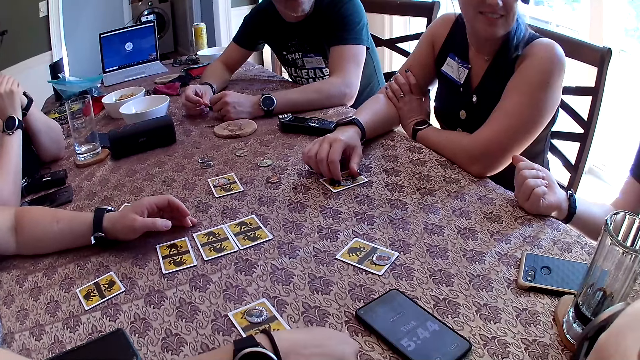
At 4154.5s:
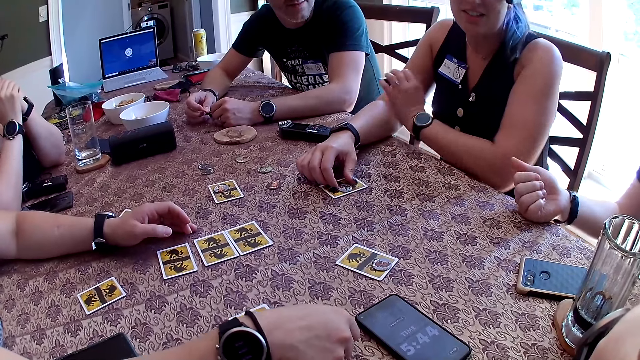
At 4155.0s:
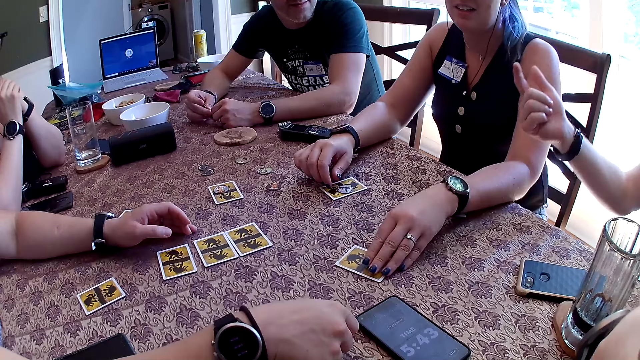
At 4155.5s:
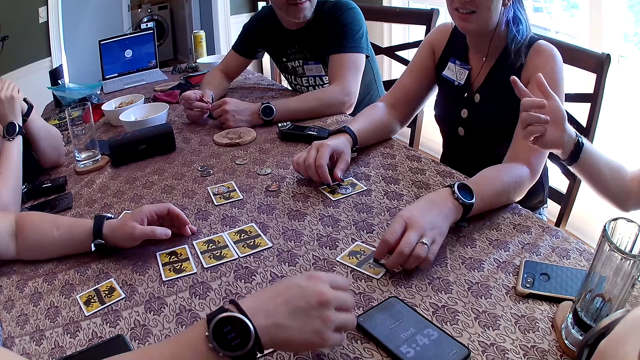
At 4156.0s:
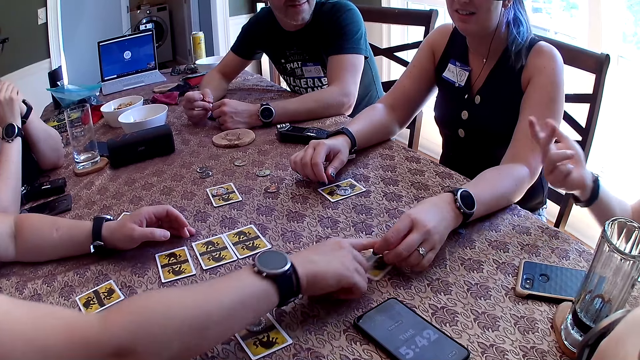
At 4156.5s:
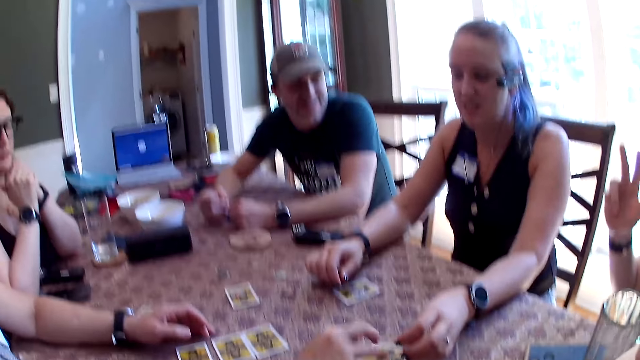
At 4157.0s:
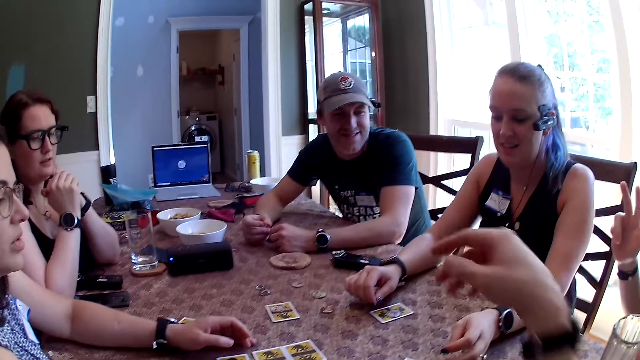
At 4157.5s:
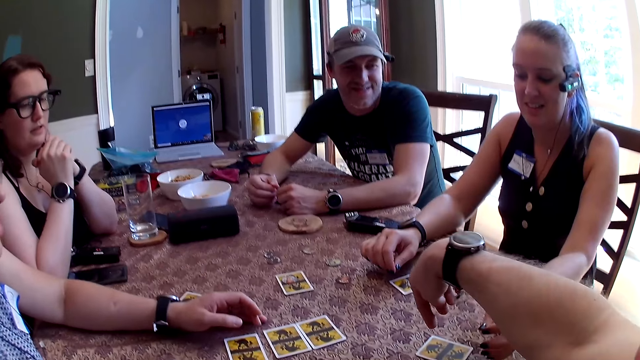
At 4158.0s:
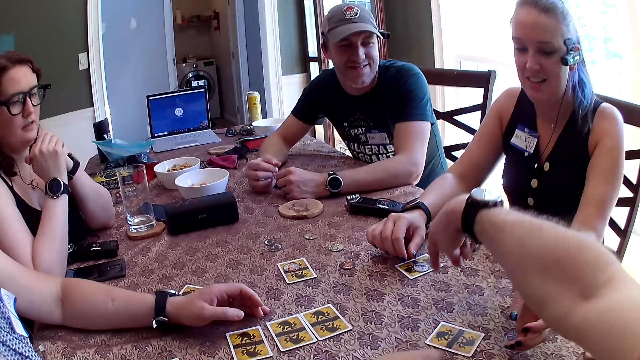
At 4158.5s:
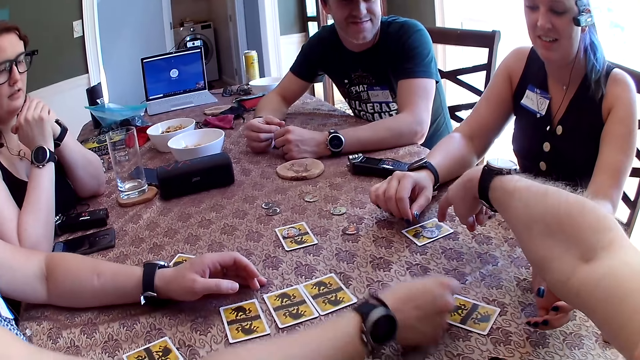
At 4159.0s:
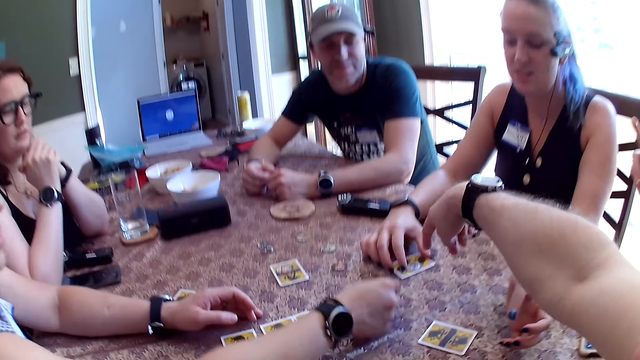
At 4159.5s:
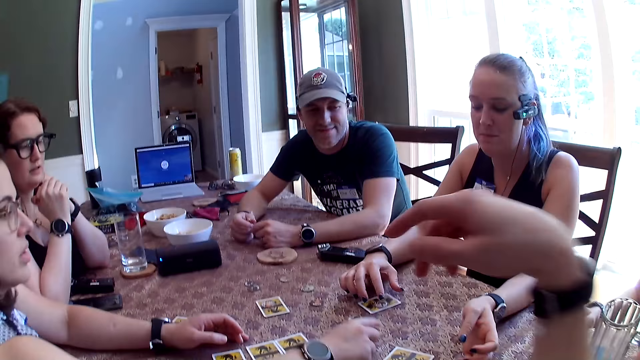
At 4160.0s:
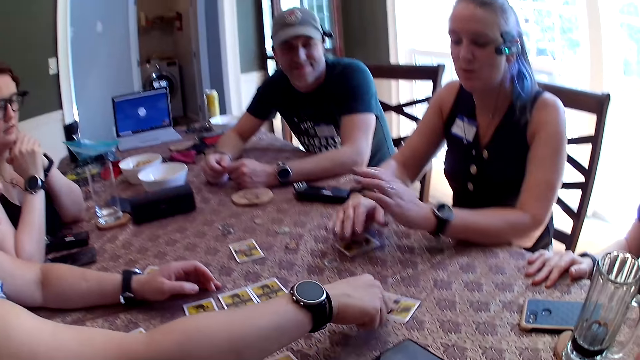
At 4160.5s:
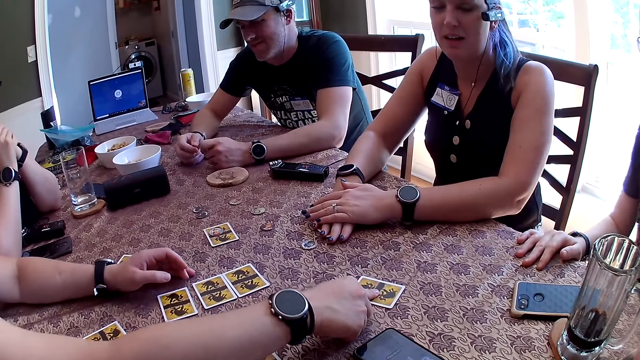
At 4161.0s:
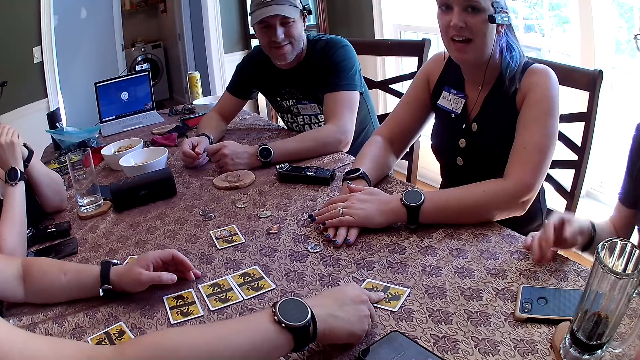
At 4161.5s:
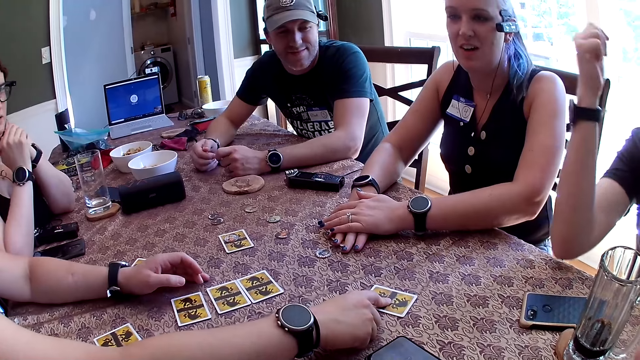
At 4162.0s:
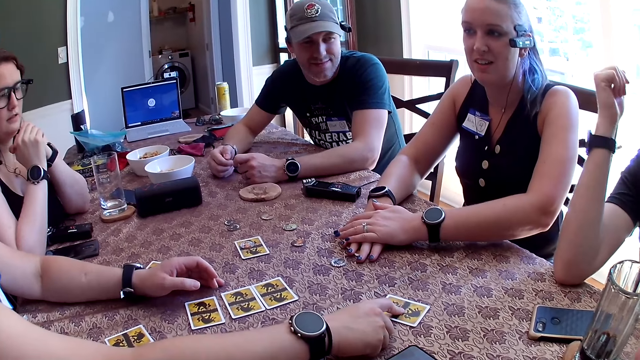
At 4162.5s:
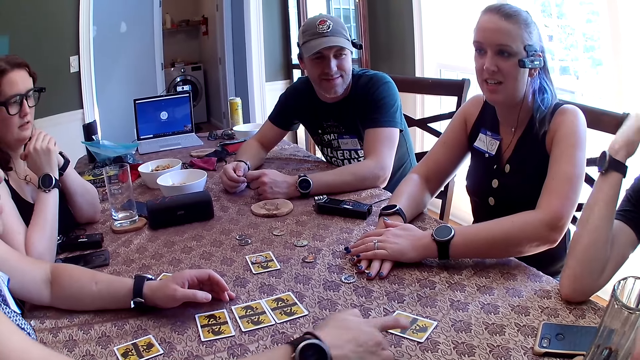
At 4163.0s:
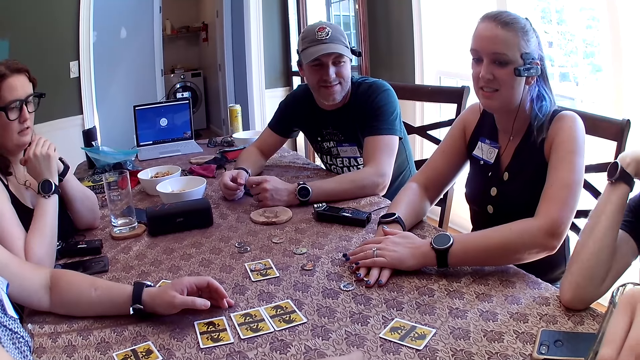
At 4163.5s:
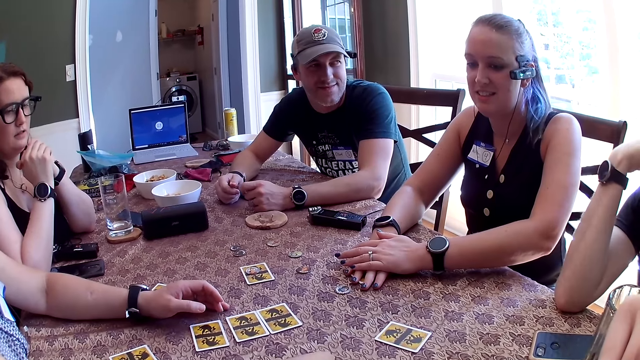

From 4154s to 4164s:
A woman picks up the token from the card on the table with her left hand. Another woman takes the card. A third woman picks up the token from the first woman's left hand. The camera wearer touches the card on the table with his right hand. He talks to people. He lifts up the hand. The third woman touches the card on the table with her right hand. The first woman covers the card on the table with both hands. A man removes his right hand from the table. The man places his right elbow on the table. The second woman talks to the camera wearer.

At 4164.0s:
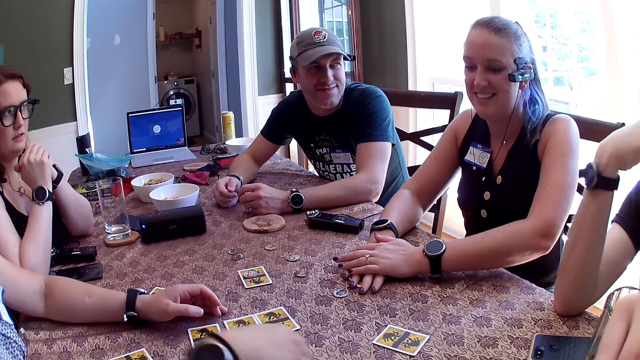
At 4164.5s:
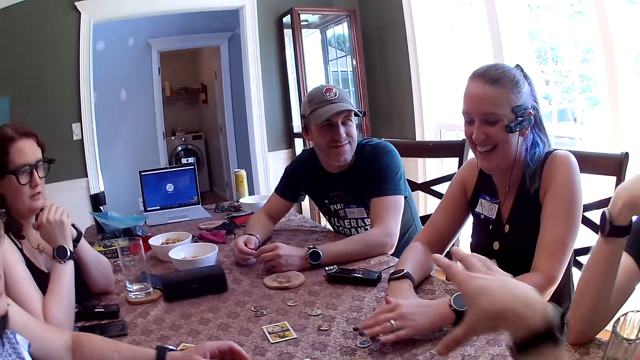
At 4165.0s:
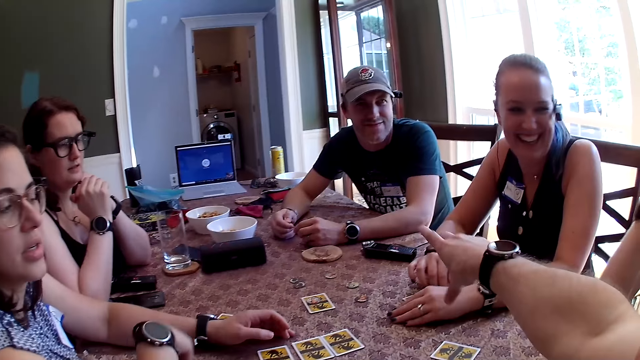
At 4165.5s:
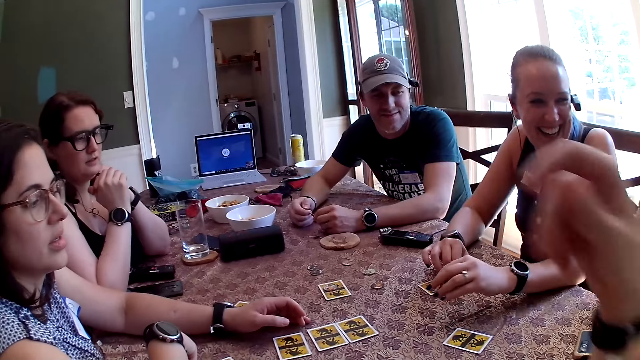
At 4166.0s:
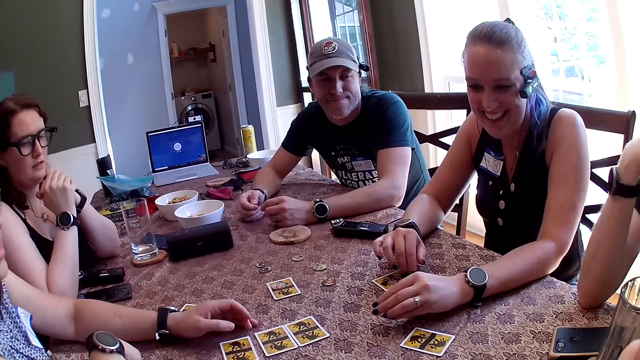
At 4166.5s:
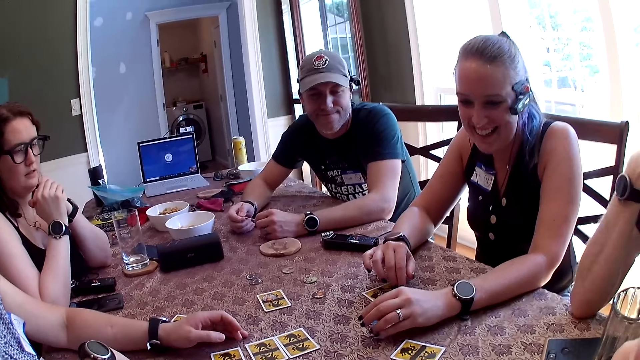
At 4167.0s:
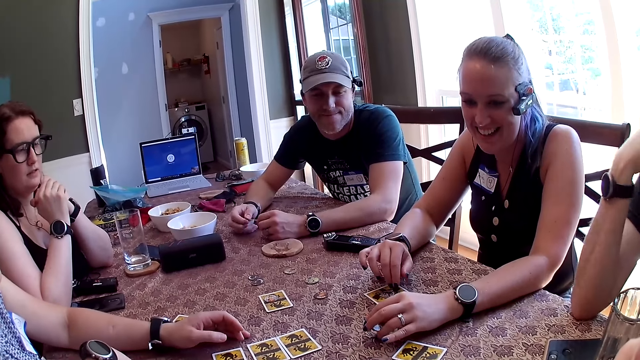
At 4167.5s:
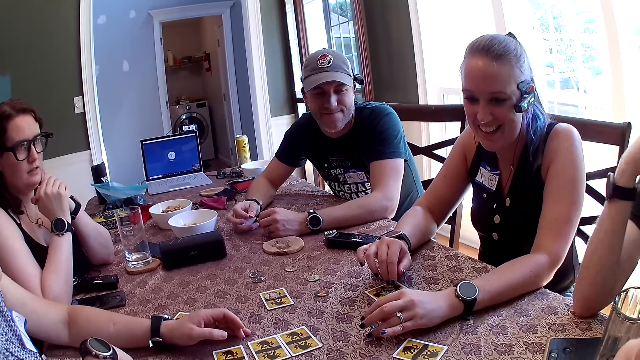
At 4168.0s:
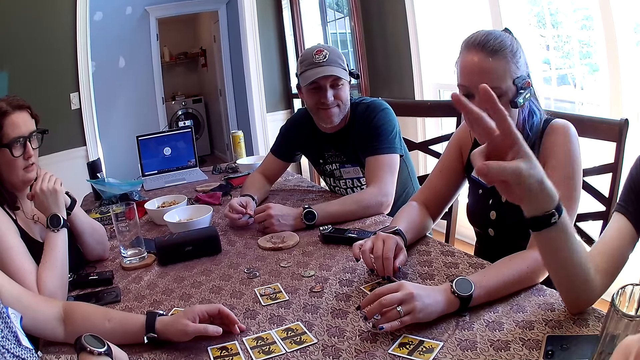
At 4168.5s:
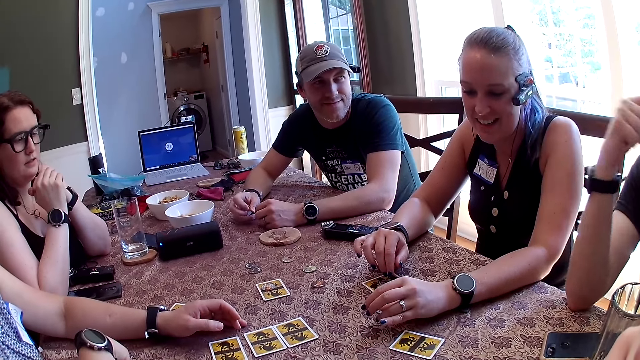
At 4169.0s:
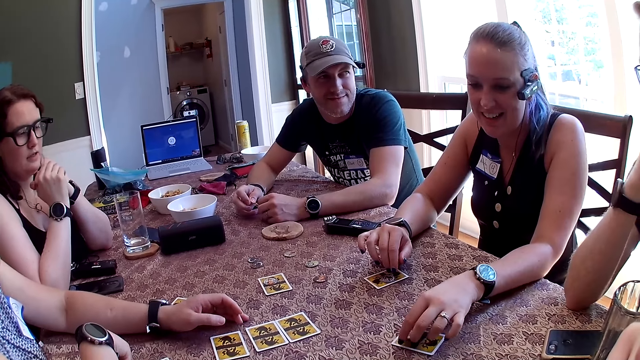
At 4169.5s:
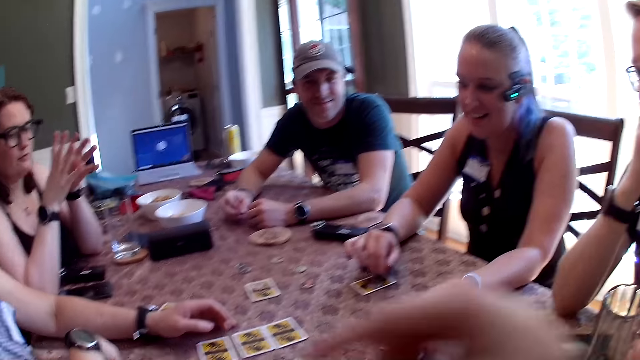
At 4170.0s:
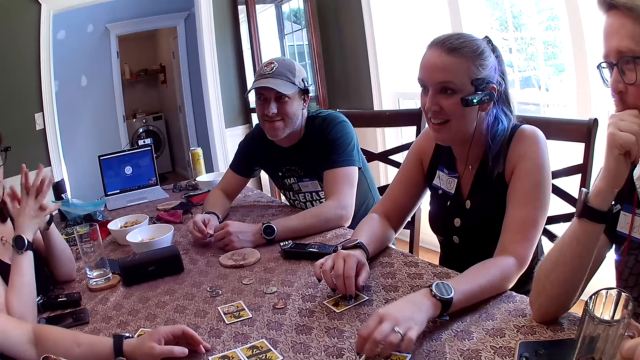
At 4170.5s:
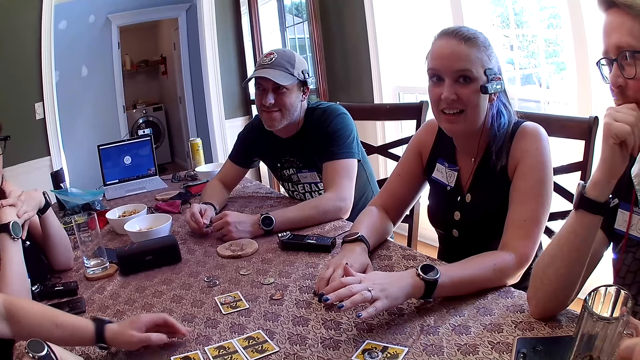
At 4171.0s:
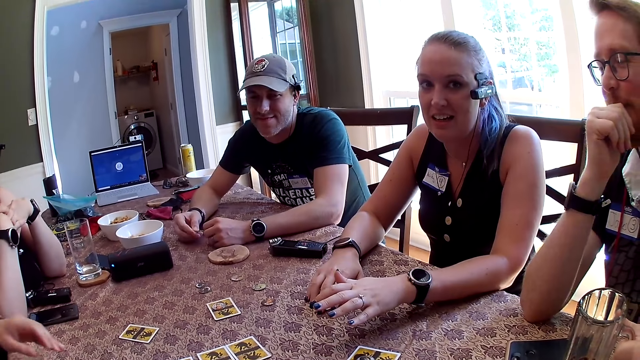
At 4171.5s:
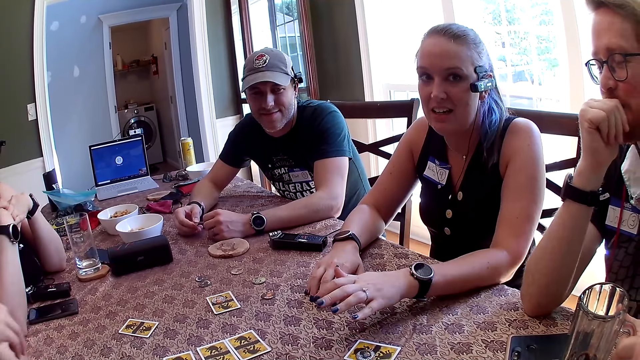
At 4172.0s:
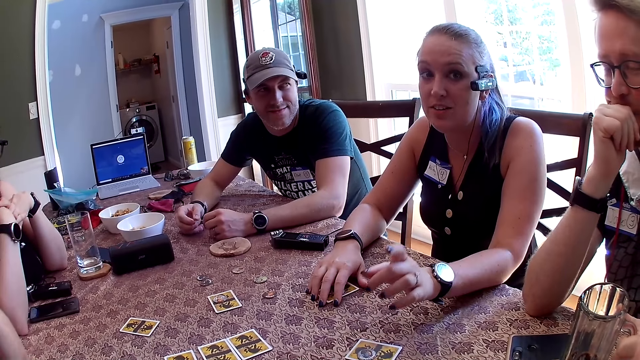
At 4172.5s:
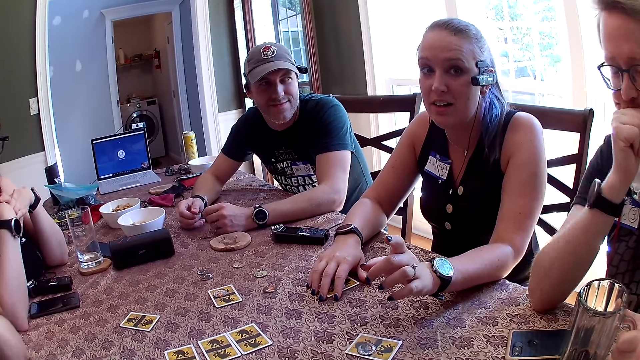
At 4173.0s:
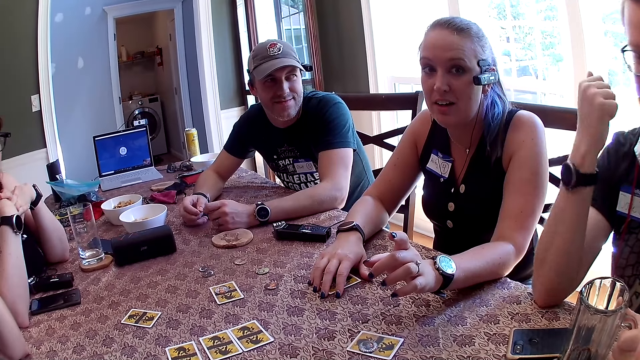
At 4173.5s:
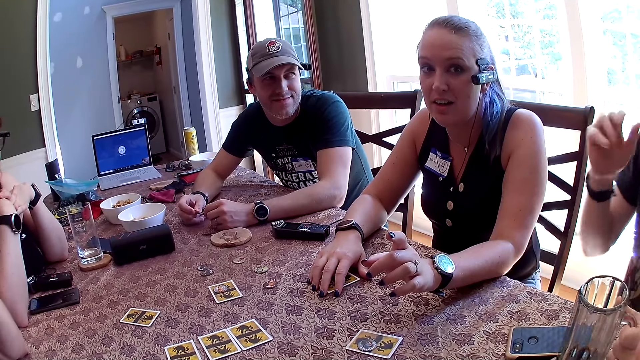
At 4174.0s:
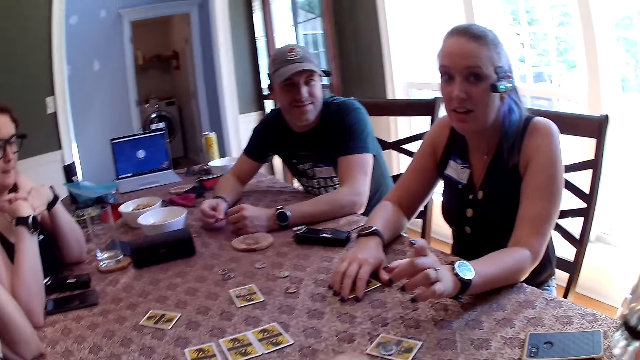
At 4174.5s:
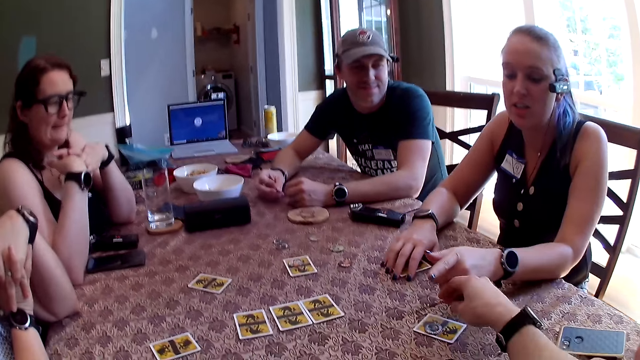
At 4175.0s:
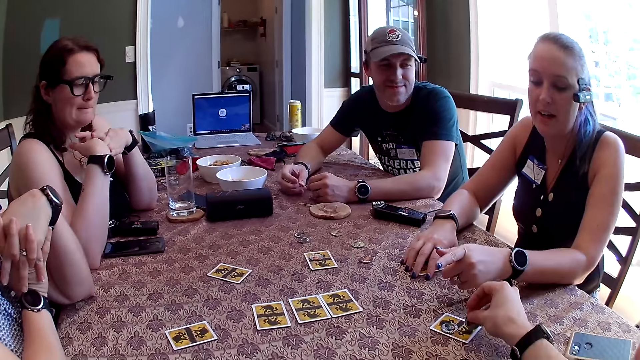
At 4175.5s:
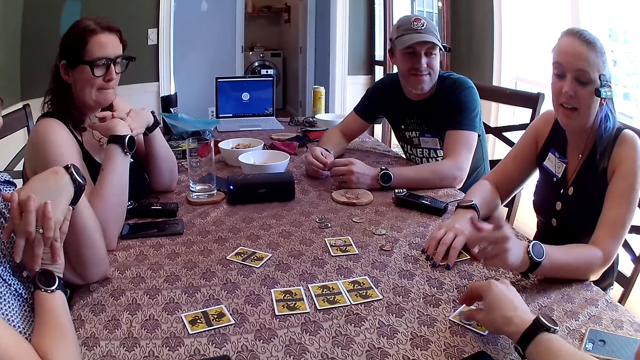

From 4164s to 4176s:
The camera wearer lifts up the hand. A woman picks up the token from the table with her left hand. The camera wearer talks to people. The woman drops the token on a card on the table with her left hand. A man removes his right elbow from the table. Another woman talks to the camera wearer. The man picks up the cup of soda from the table with his left hand. The camera wearer drops the token on the card on the table with his right hand.
